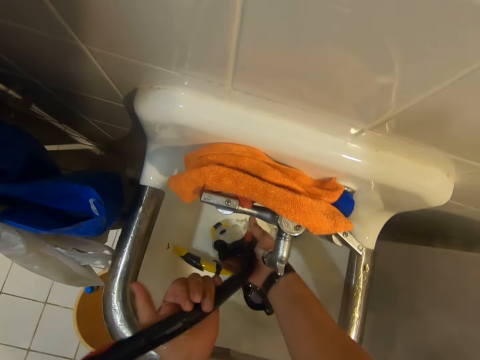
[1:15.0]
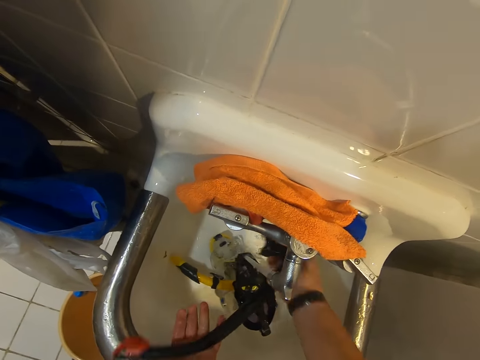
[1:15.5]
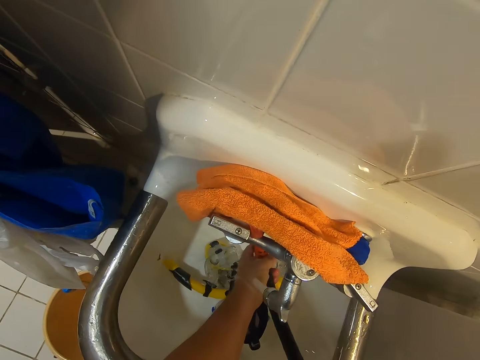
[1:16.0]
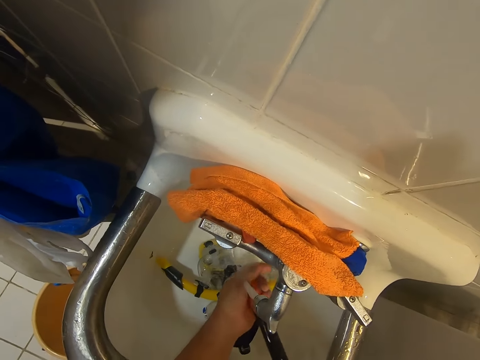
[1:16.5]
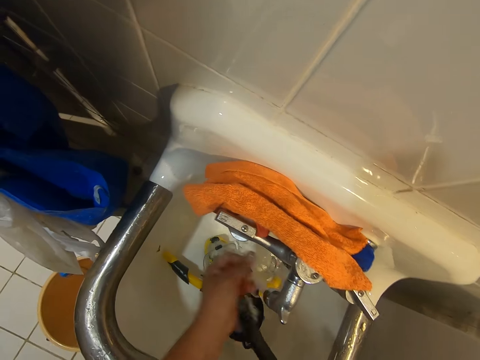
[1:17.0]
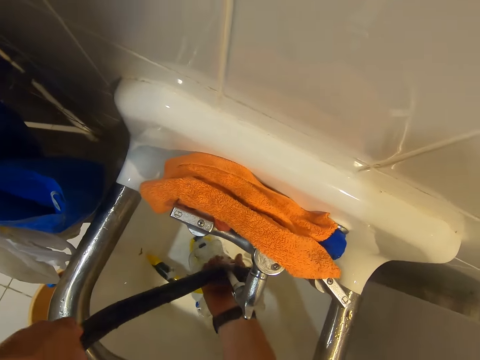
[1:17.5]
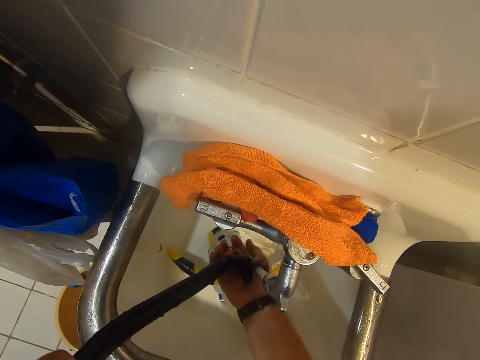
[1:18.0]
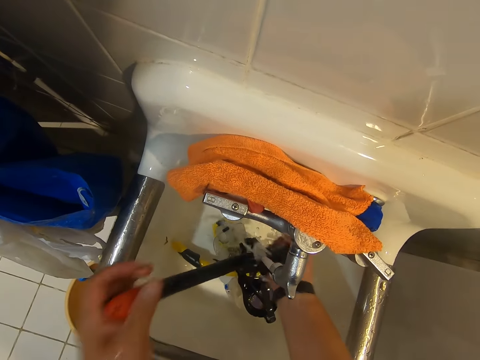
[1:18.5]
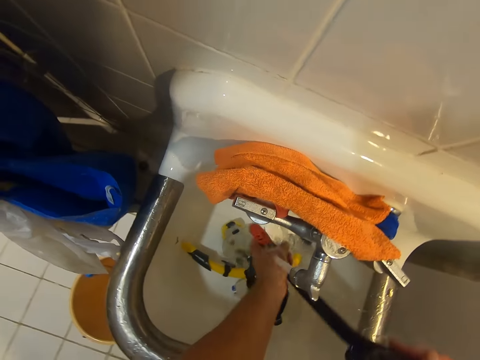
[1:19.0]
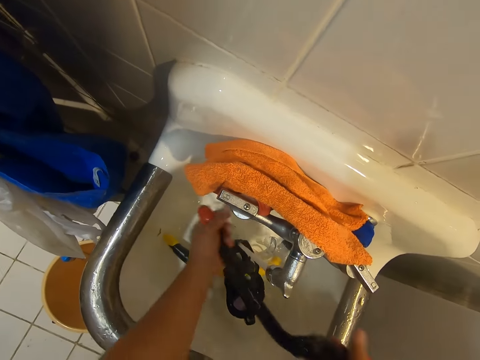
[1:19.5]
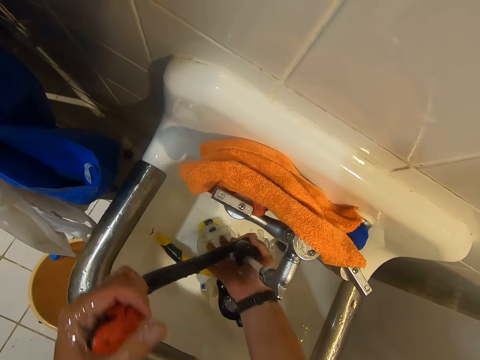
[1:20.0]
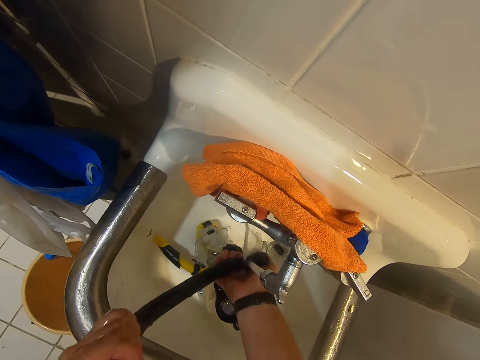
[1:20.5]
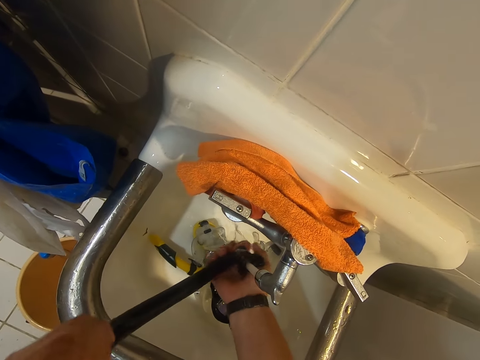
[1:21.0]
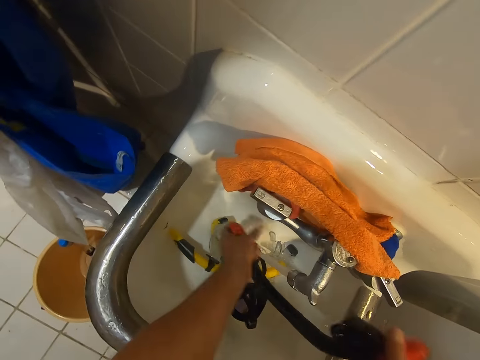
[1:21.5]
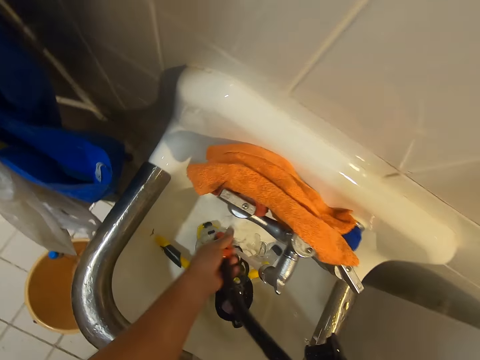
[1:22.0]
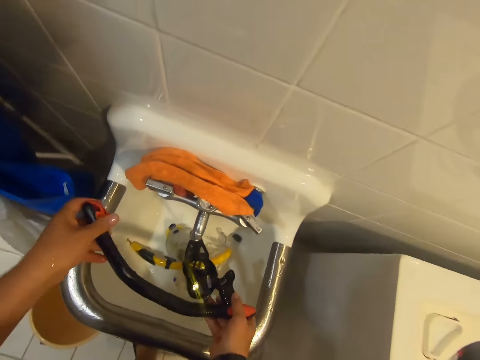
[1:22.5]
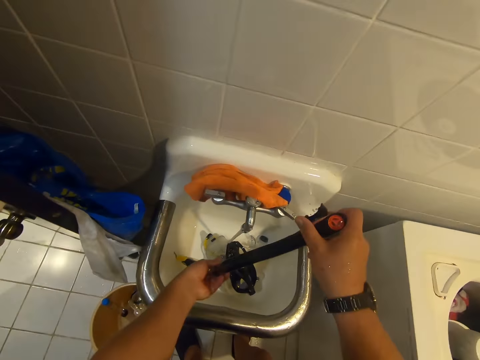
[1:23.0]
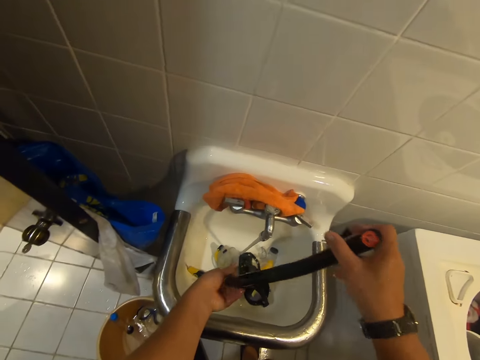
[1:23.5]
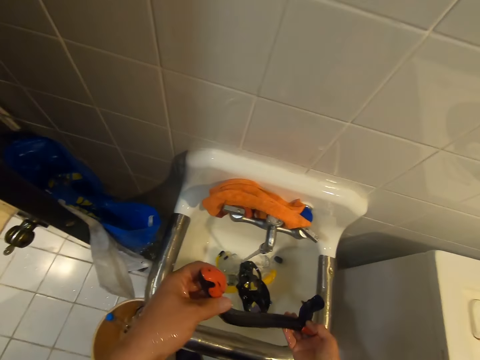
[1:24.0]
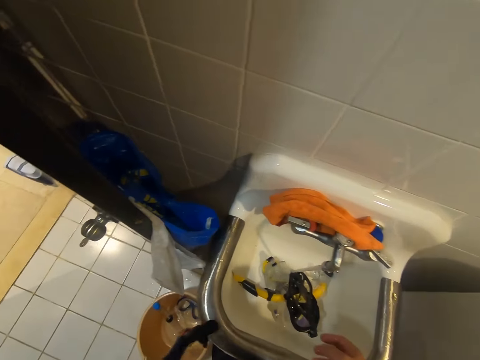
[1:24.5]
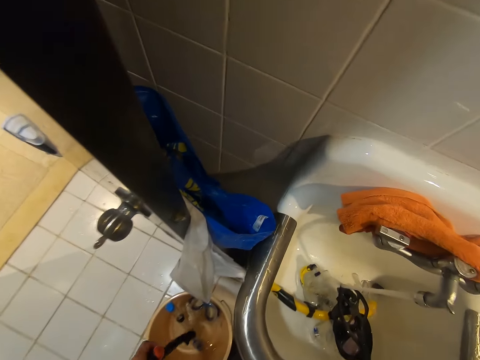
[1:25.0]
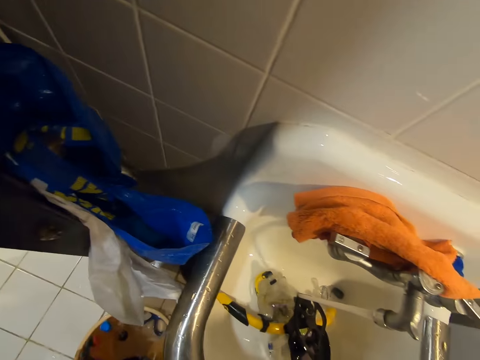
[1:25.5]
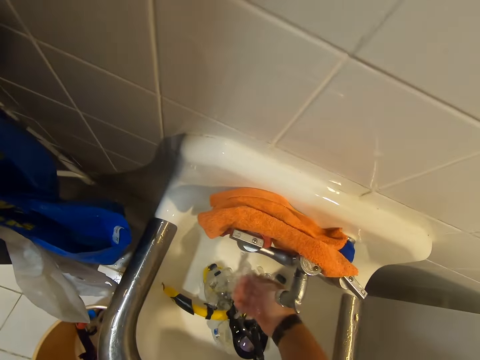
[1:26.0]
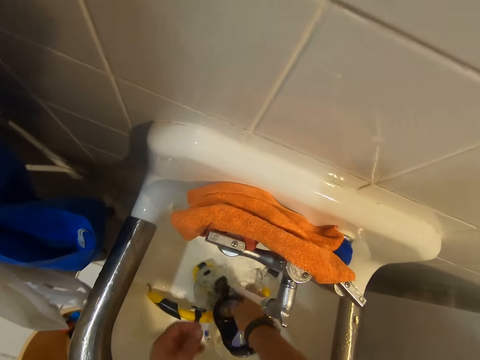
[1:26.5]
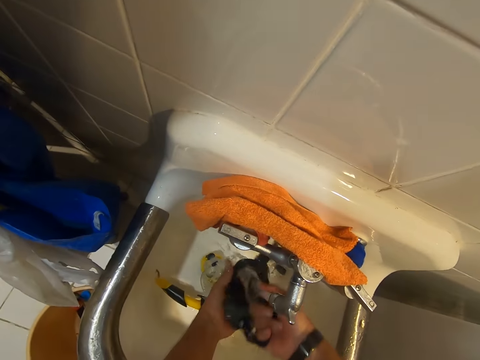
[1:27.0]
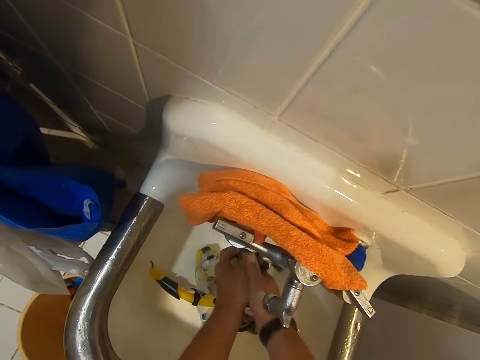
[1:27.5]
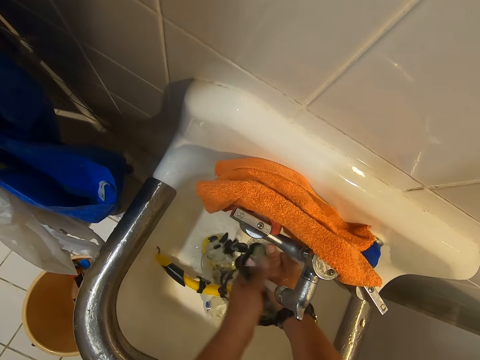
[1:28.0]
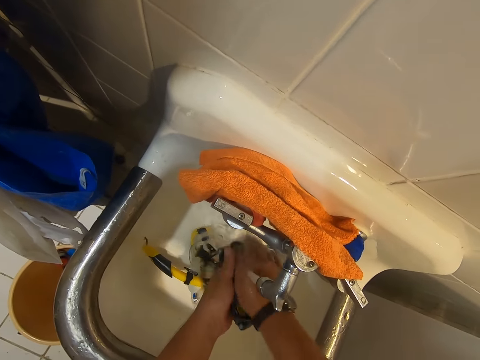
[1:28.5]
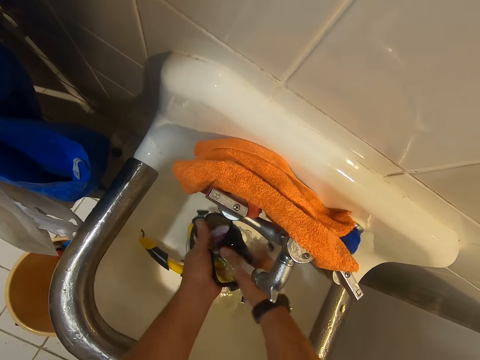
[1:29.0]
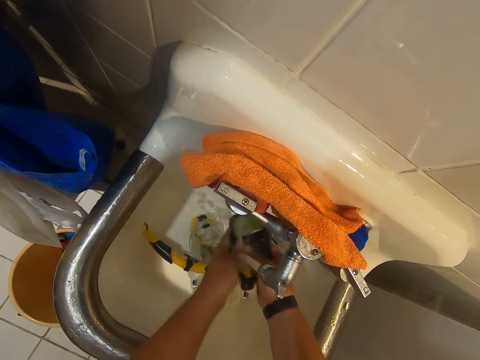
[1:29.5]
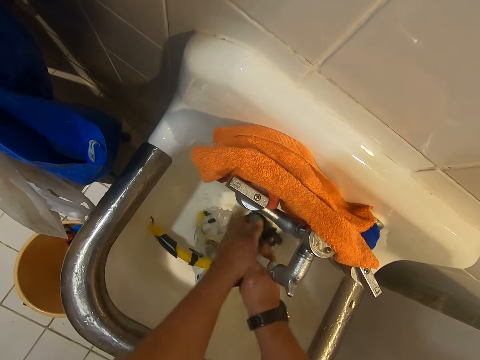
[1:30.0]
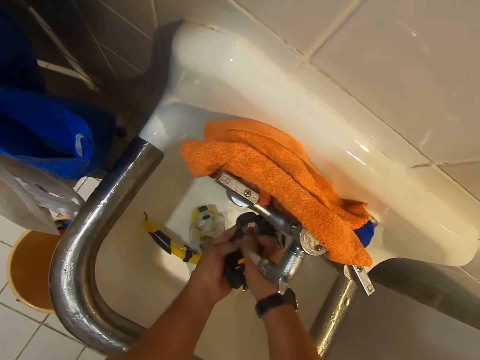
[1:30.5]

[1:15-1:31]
The camera wearer places the snorkel tube in the bucket. They rinse the snorkel glasses.

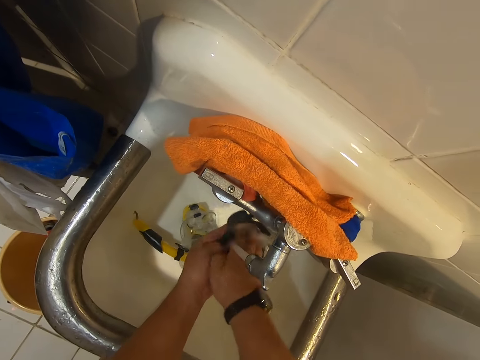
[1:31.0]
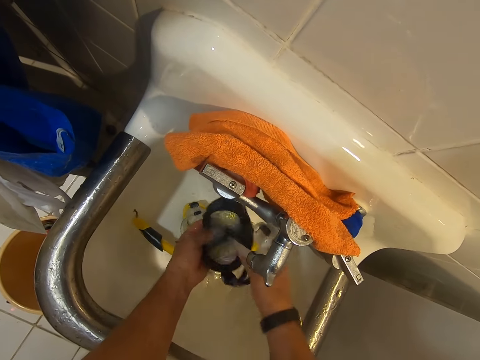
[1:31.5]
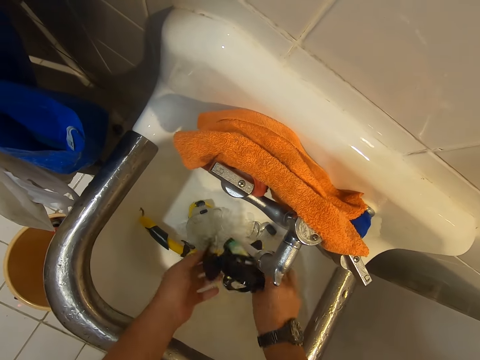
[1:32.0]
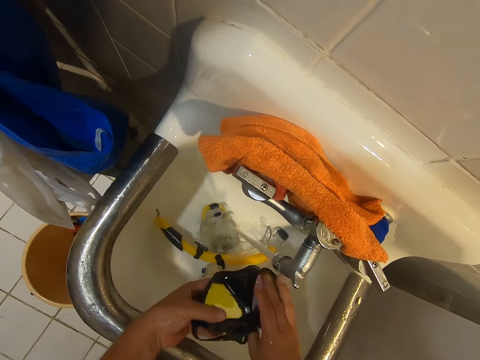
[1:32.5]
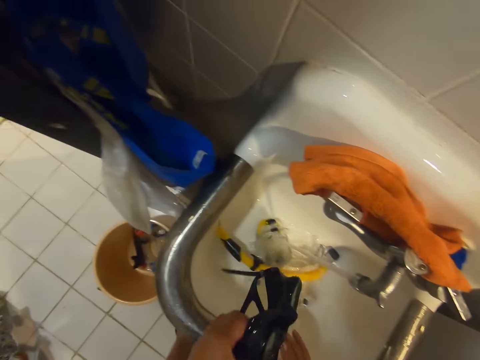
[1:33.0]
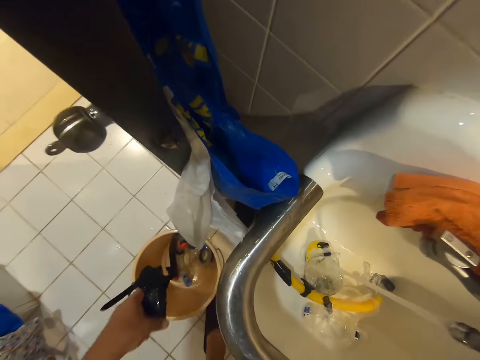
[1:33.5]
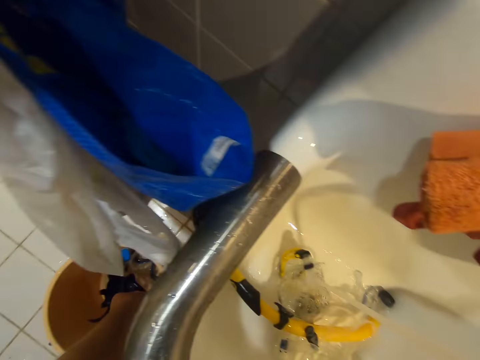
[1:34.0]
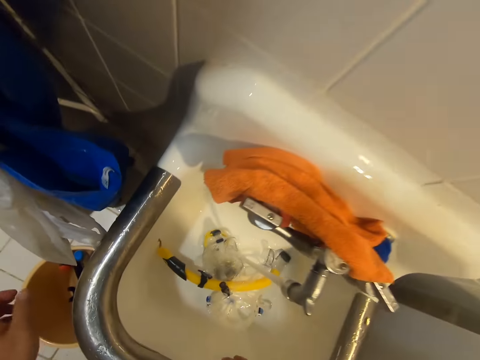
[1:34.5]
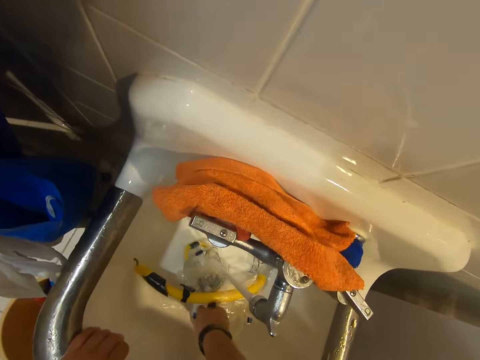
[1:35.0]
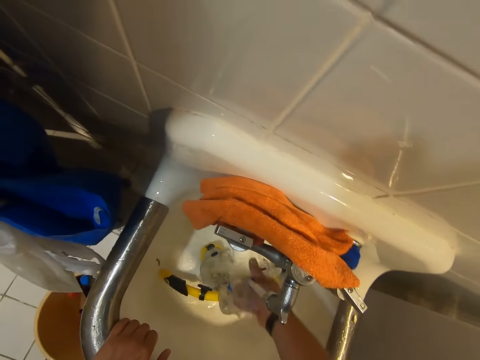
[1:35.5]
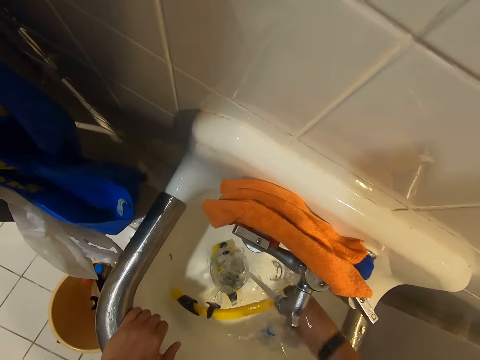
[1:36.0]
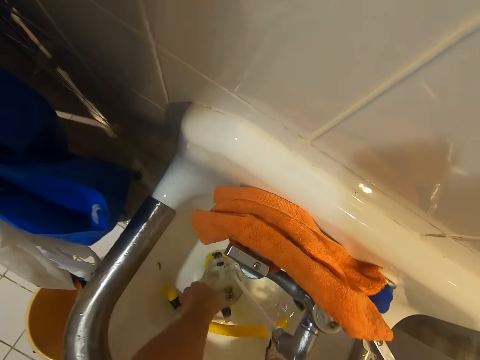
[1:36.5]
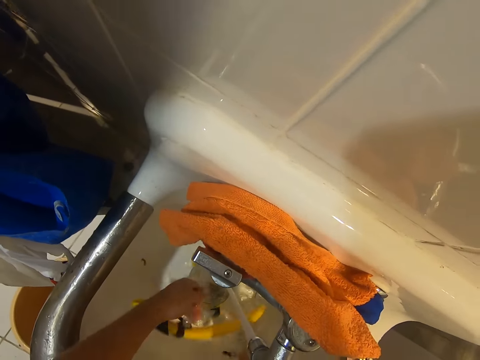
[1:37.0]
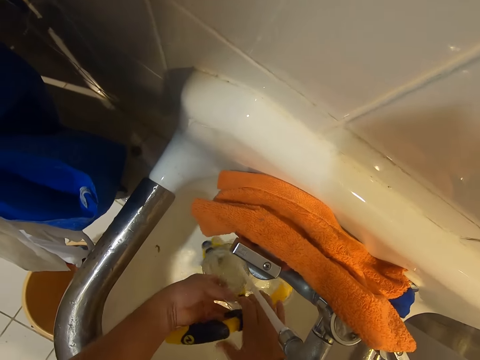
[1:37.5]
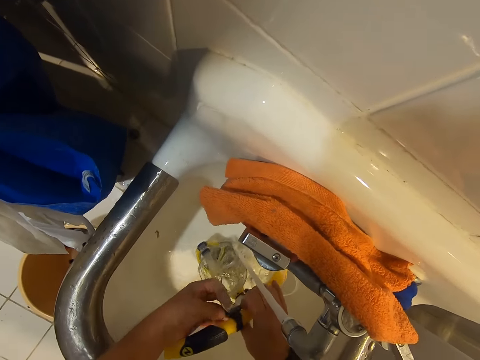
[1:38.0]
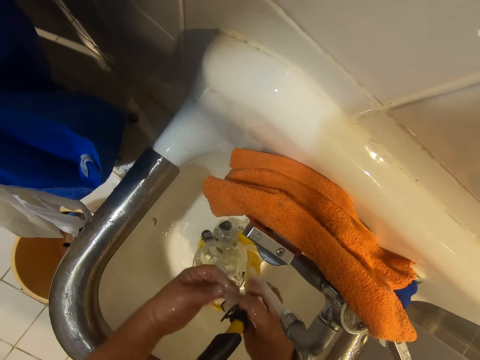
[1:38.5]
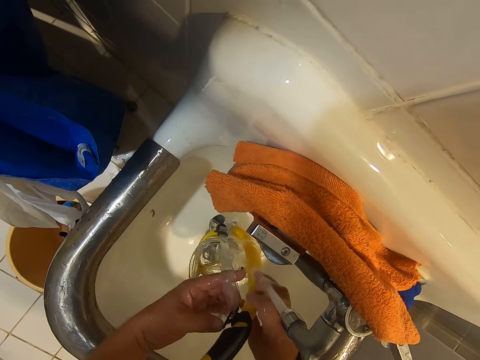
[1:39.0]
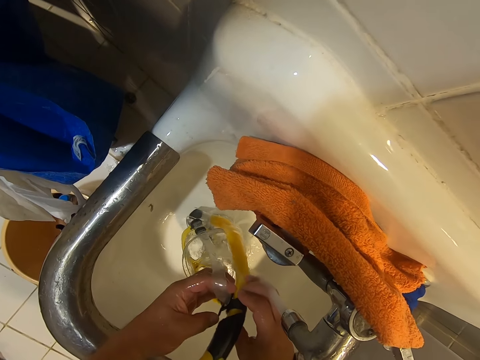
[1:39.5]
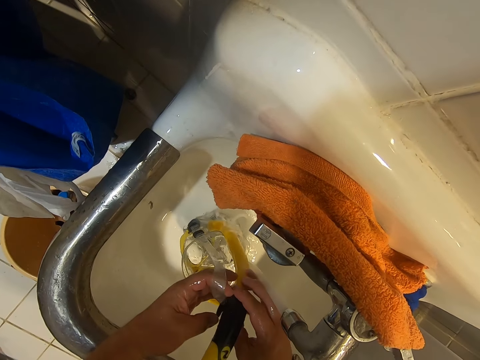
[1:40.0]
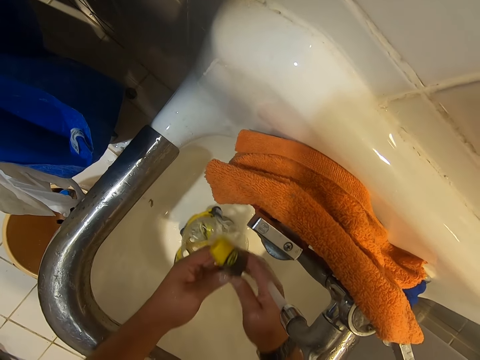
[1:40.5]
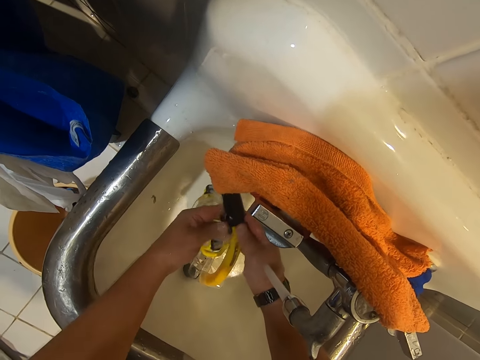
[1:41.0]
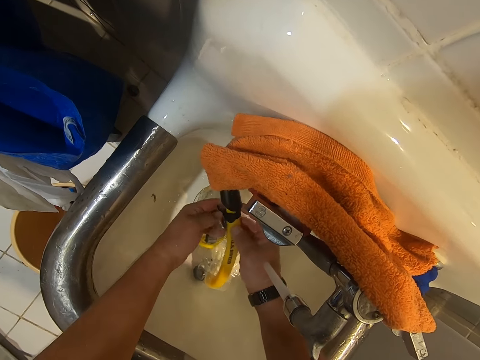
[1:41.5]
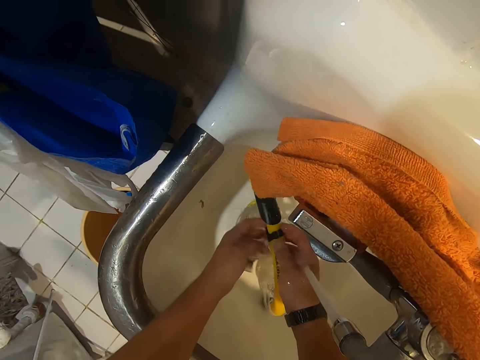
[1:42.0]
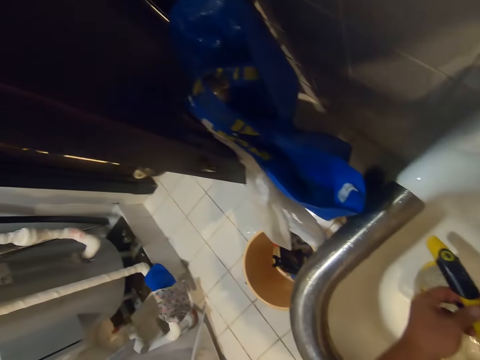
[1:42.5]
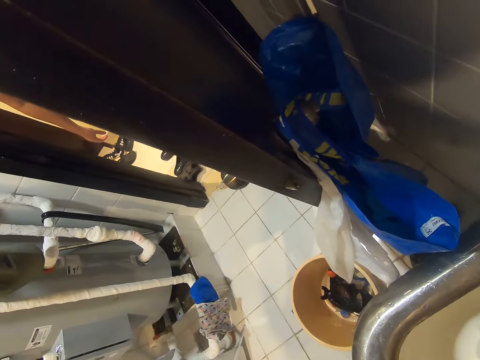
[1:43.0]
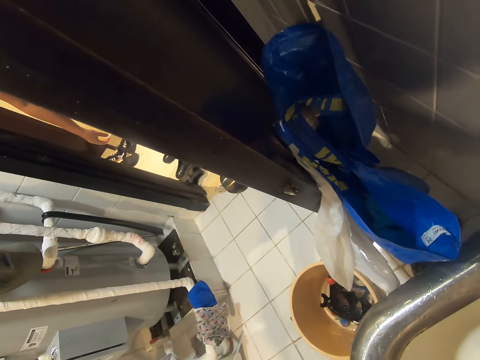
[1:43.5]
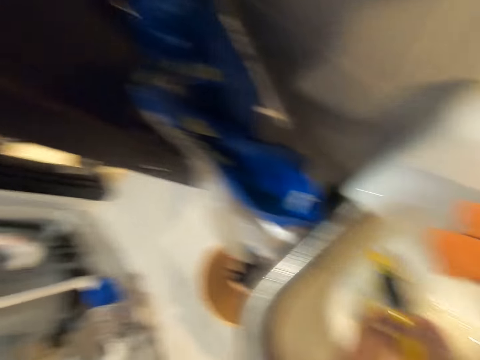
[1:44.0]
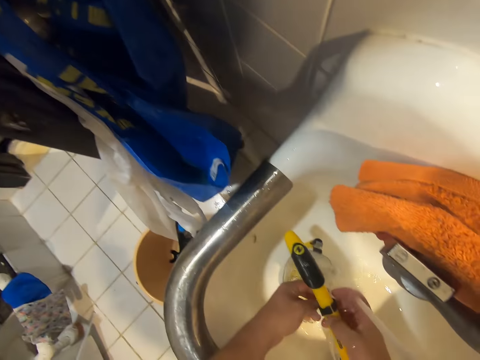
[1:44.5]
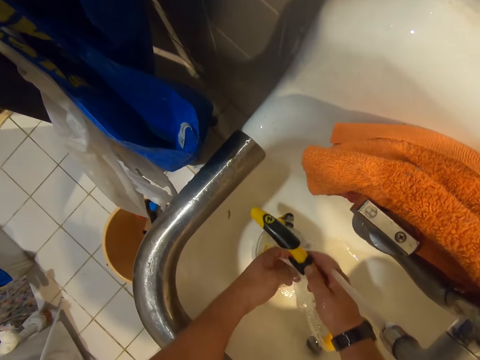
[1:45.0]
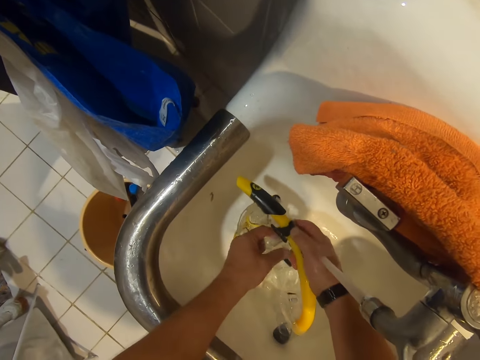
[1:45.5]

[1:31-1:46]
The camera wearer places the snorkel glasses in the bucket. They pick up the snorkel glasses. They rinse the snorkel tube. They adjust the knob in the snorkel tube.
